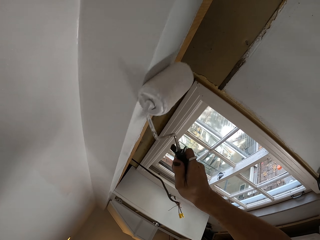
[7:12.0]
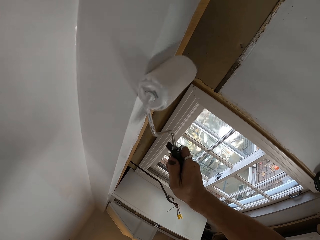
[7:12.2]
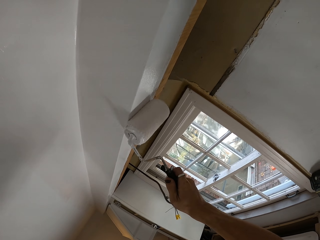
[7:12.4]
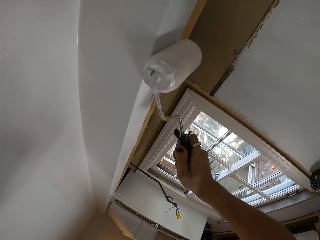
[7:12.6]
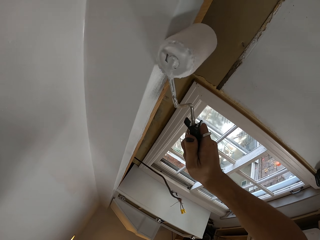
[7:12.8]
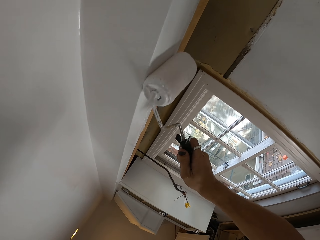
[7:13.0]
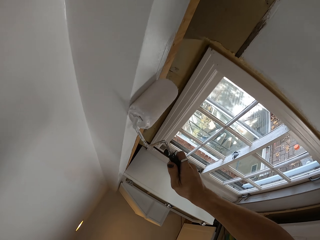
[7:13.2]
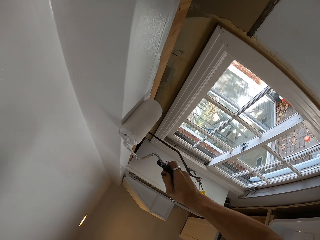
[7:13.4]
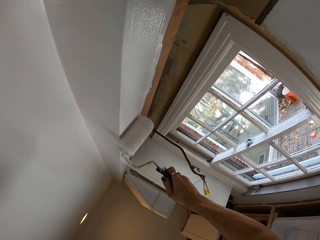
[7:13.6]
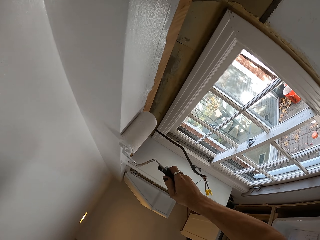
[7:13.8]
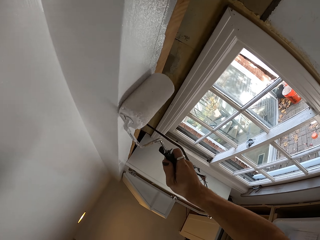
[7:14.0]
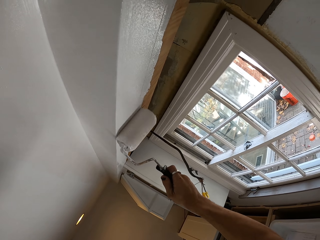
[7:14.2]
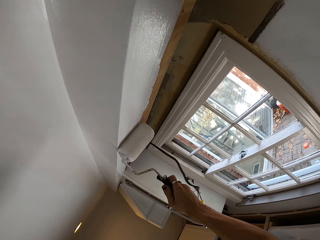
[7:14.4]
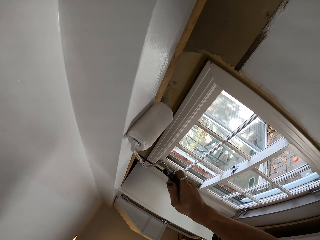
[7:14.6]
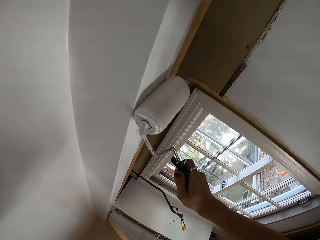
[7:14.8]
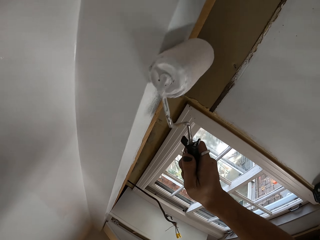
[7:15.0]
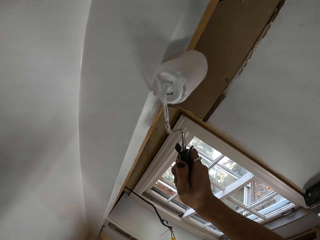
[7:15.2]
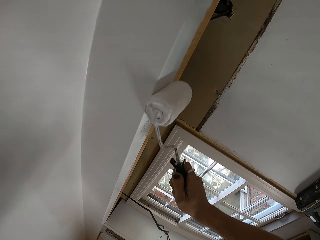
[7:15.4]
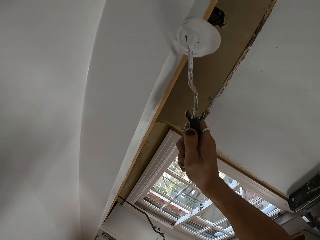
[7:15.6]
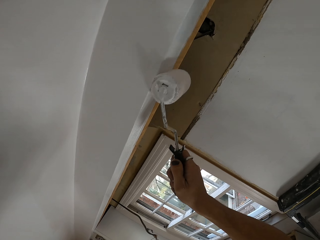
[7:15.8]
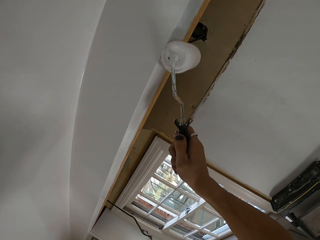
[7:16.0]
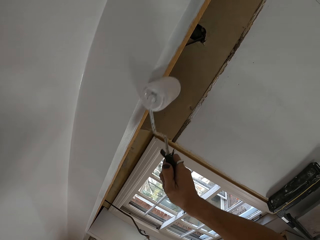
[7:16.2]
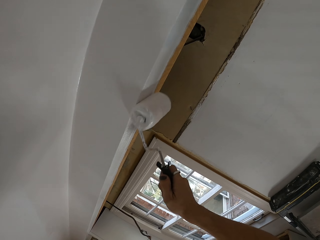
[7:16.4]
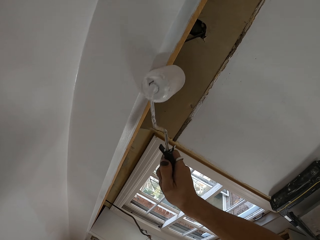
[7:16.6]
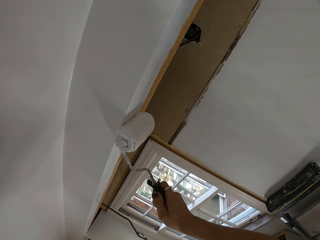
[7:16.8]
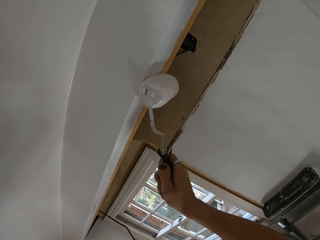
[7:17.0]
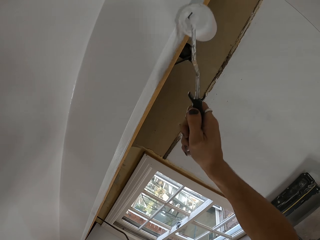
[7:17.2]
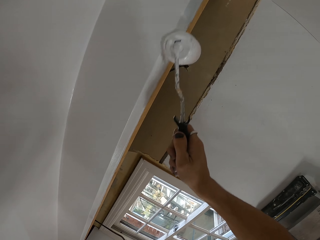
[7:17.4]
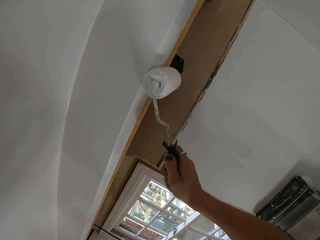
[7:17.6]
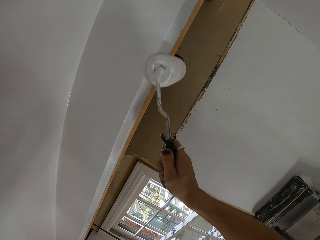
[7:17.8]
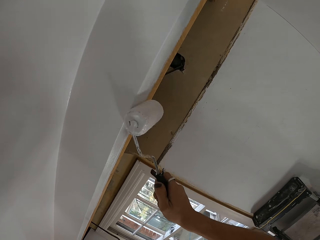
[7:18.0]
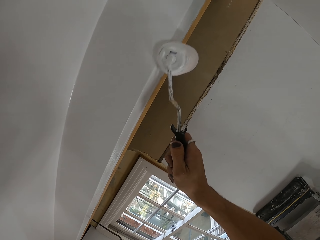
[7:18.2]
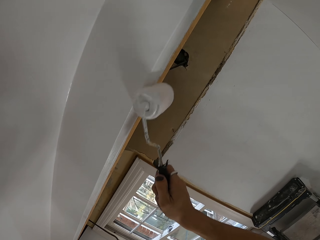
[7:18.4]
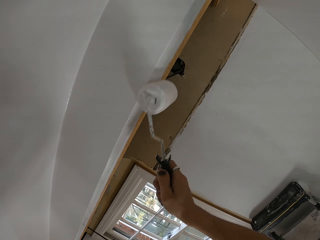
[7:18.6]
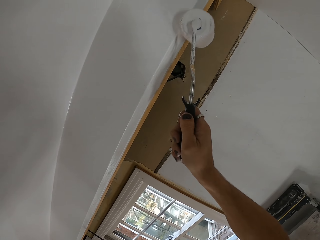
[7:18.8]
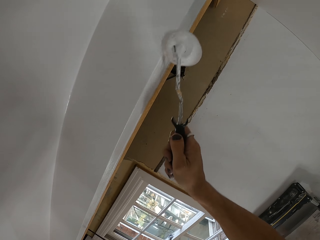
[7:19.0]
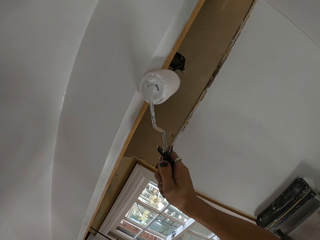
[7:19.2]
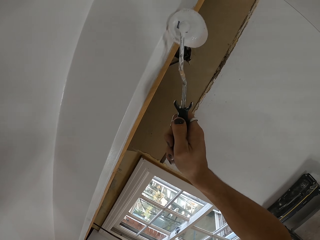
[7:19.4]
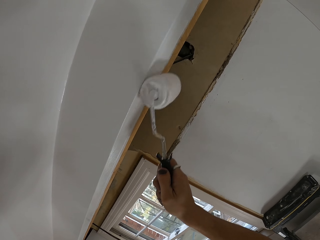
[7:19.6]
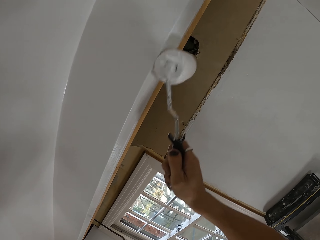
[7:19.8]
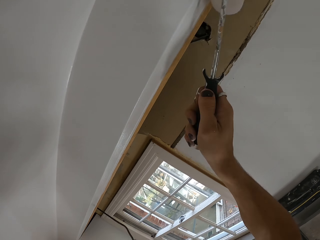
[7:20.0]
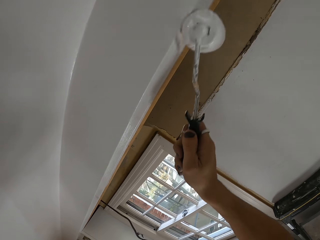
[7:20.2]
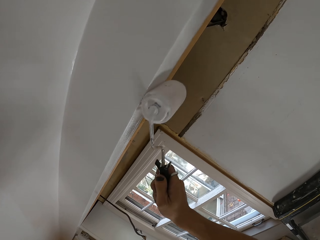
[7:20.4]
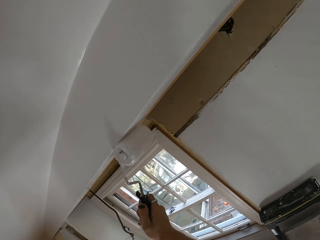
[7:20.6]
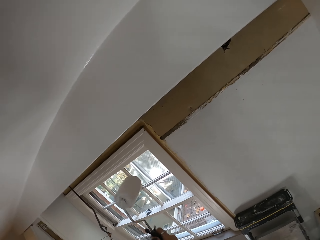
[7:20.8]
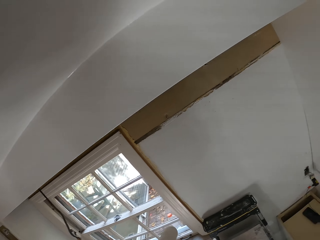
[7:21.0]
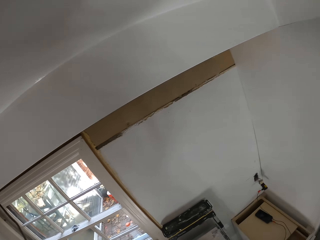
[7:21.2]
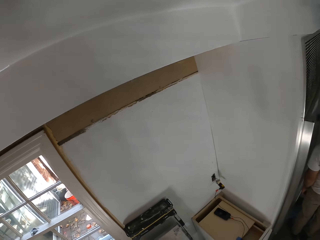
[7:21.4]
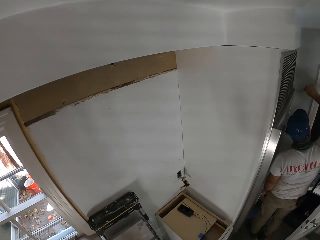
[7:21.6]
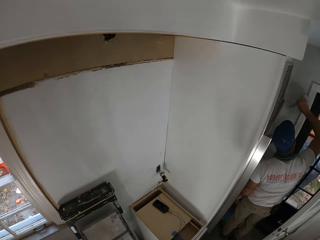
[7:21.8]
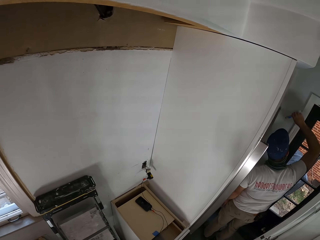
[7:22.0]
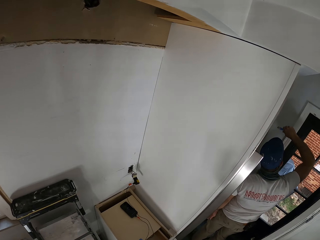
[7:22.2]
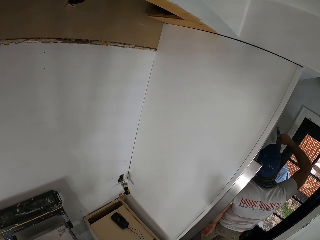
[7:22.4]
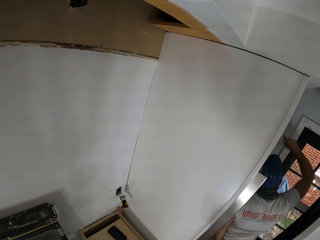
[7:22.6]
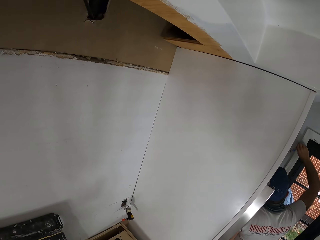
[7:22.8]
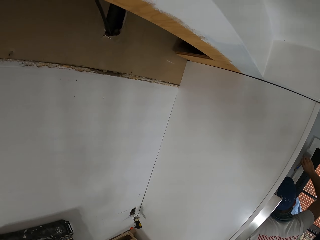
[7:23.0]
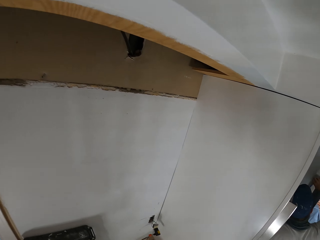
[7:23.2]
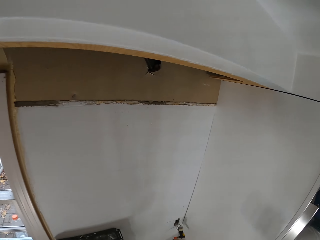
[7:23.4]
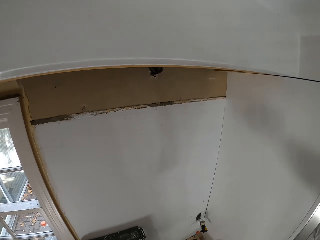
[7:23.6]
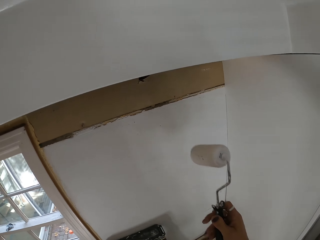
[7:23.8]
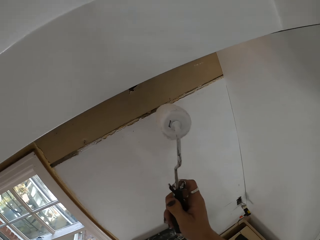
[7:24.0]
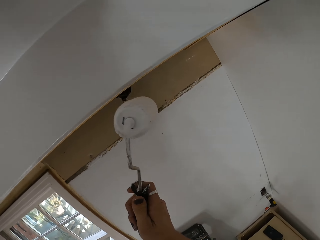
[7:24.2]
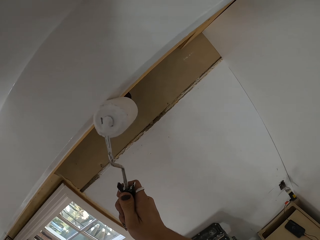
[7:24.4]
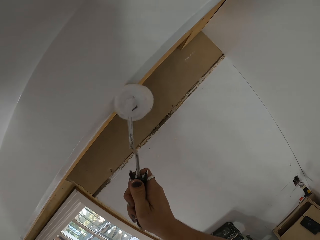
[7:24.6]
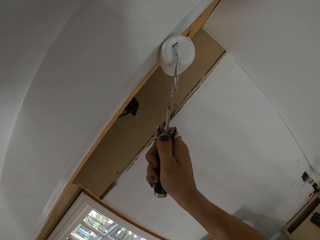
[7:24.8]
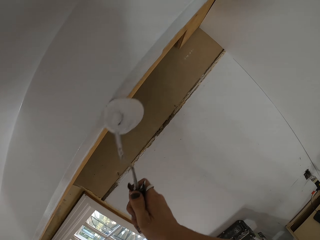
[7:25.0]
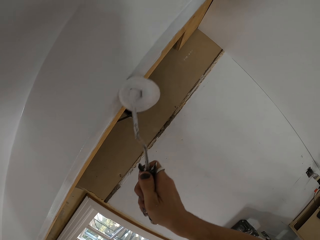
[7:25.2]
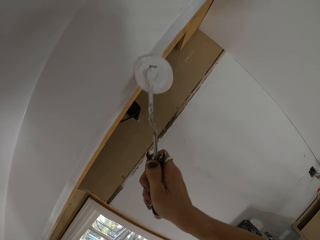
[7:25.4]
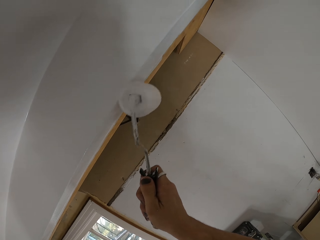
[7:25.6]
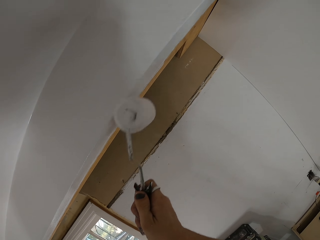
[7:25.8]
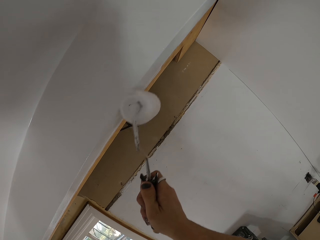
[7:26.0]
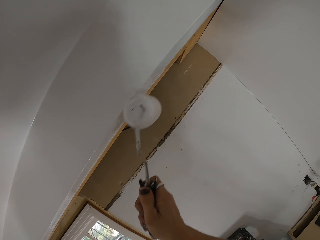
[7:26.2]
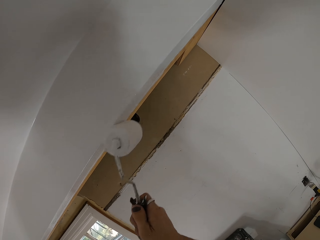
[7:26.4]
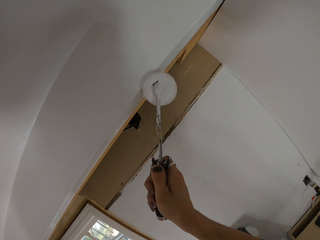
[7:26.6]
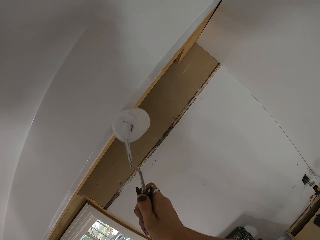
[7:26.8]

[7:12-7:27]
The camera wearer slightly turns to the right. They paint the upper part of a wall adjacent to a ceiling.

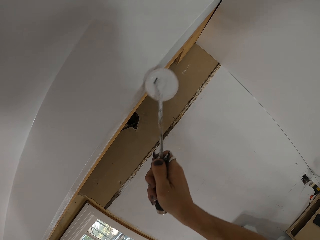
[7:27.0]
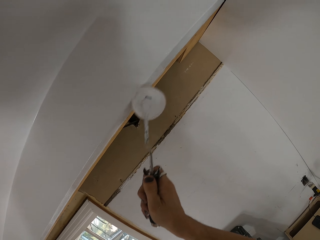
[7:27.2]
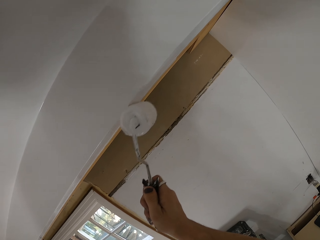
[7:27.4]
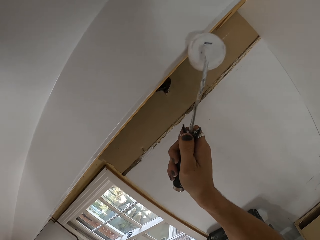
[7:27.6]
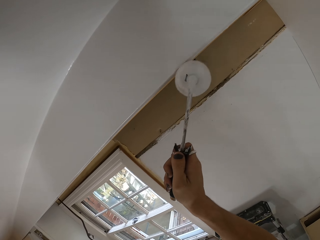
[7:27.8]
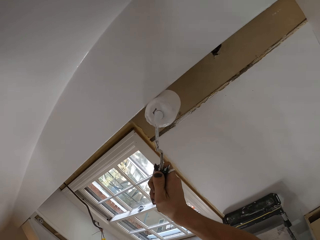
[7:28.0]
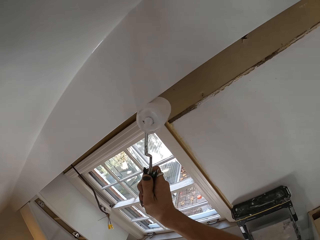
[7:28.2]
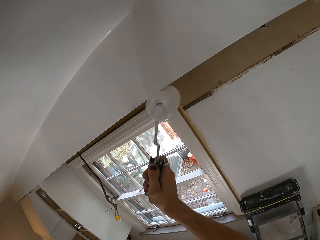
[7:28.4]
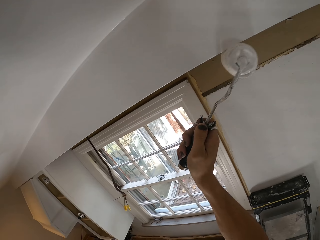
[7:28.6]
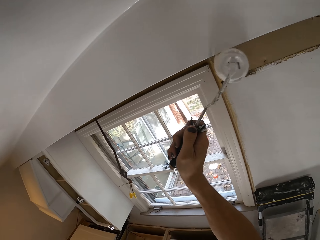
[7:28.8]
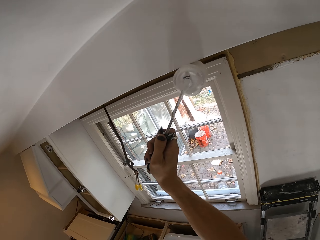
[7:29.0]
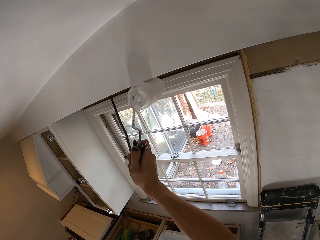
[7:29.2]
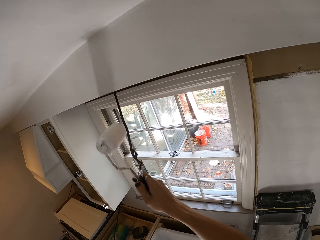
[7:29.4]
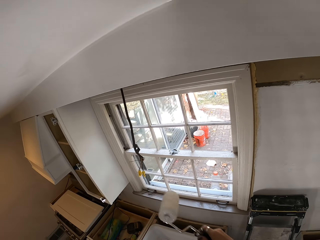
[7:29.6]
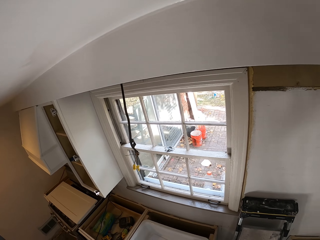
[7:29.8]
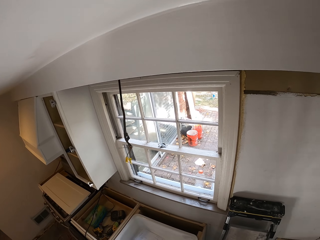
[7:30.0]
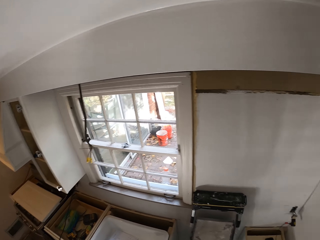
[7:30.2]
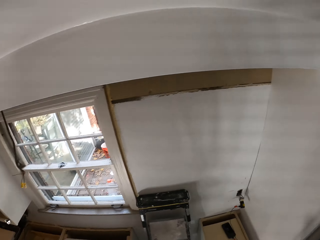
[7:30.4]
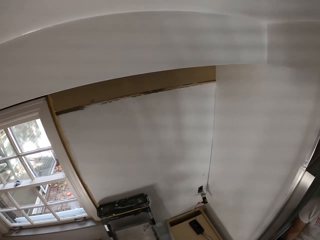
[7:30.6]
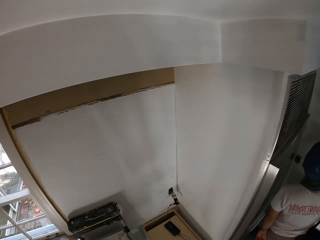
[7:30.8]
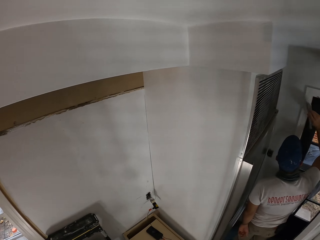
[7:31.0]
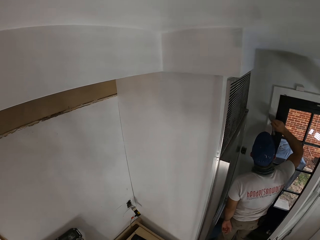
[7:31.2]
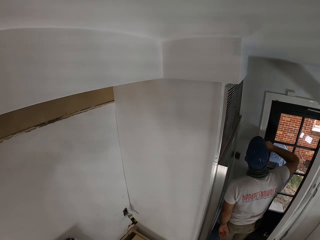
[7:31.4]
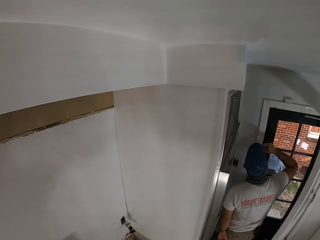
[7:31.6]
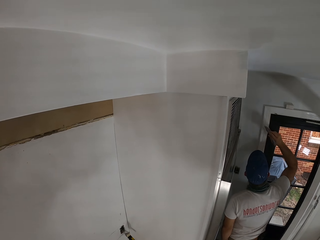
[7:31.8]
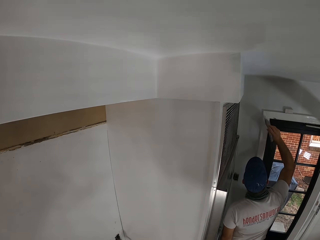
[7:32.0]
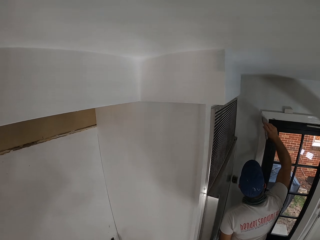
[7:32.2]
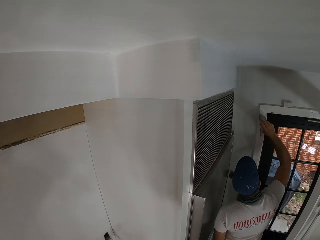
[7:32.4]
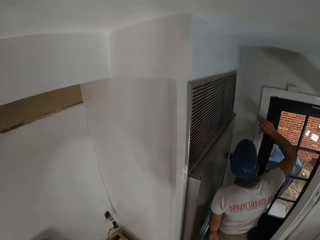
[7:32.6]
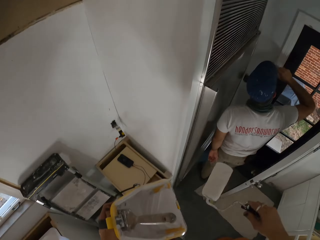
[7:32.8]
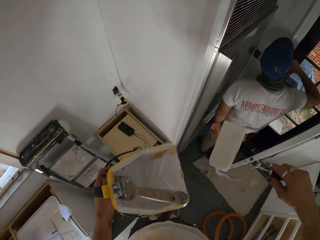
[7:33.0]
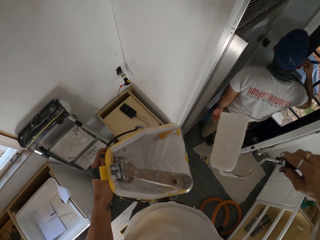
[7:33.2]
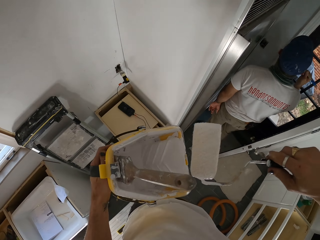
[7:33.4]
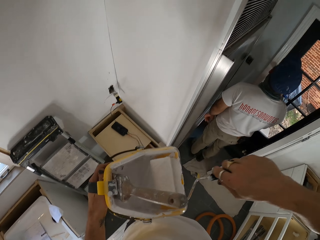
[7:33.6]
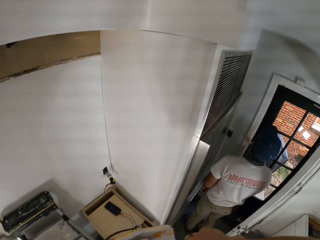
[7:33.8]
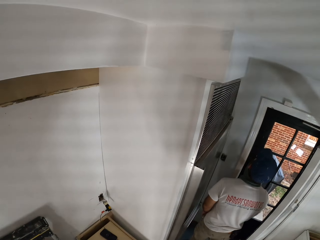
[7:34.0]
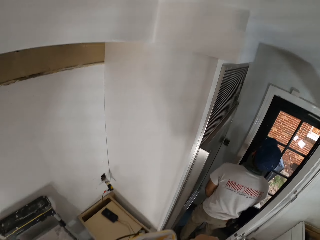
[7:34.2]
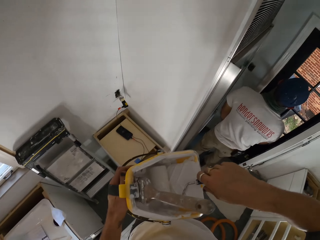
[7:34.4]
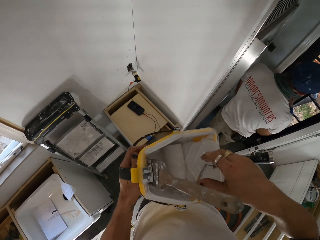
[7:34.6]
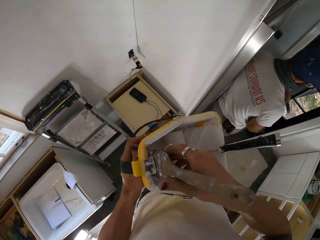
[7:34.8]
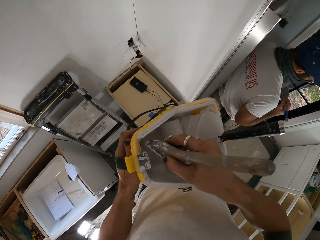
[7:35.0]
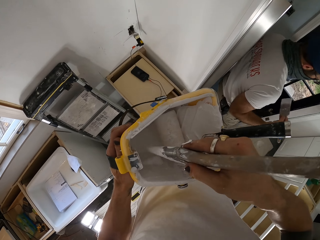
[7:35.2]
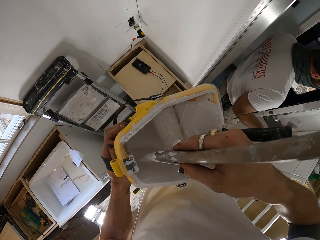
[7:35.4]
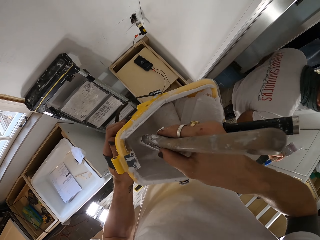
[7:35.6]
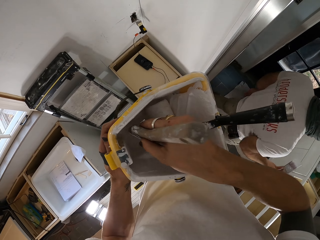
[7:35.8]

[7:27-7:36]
The camera wearer slightly turns to the right. They roll the roller paint brush in the paint container. They place the roller paint brush in a paint bucket. They slightly scoop some paint using a paint brush from the paint bucket. They pick up the brush.
